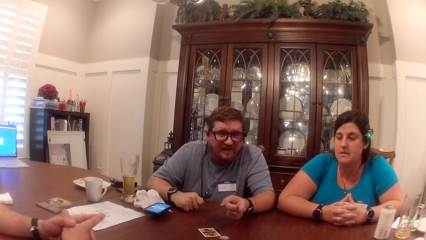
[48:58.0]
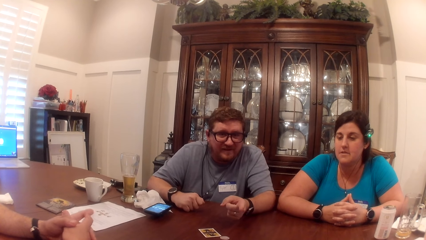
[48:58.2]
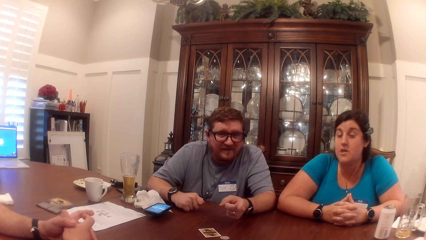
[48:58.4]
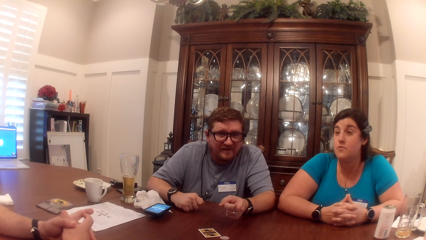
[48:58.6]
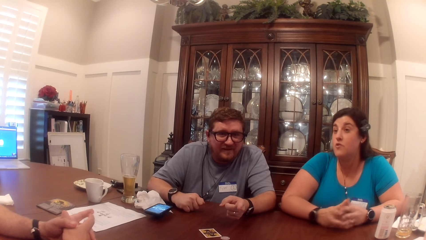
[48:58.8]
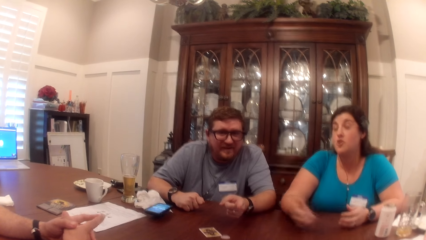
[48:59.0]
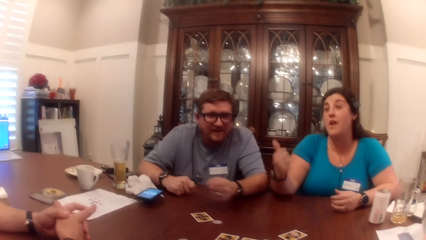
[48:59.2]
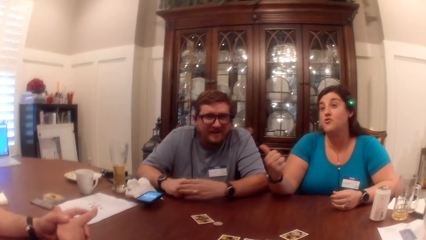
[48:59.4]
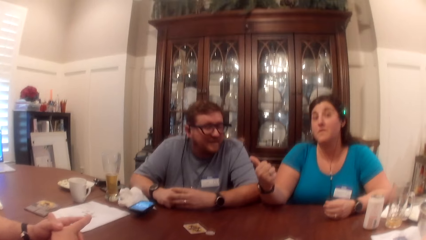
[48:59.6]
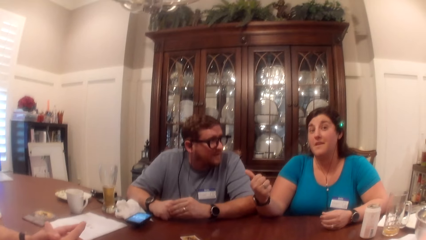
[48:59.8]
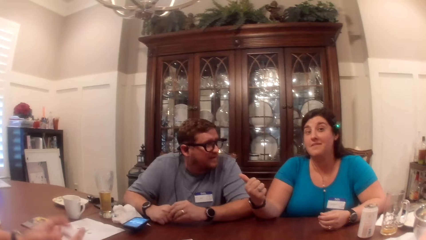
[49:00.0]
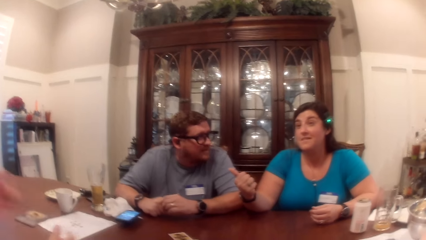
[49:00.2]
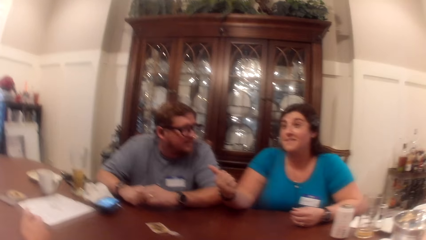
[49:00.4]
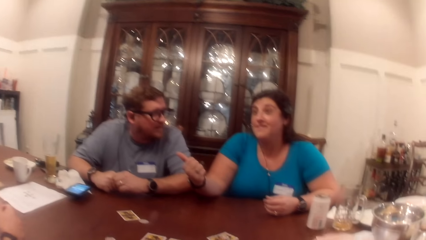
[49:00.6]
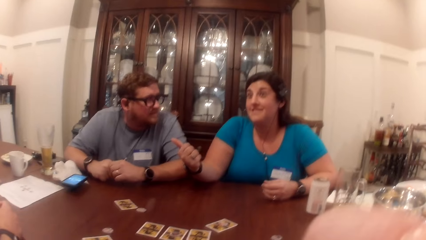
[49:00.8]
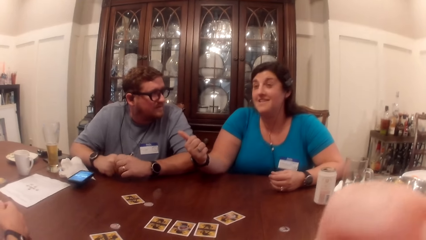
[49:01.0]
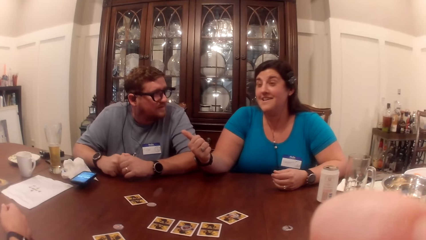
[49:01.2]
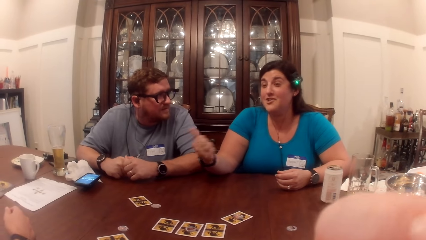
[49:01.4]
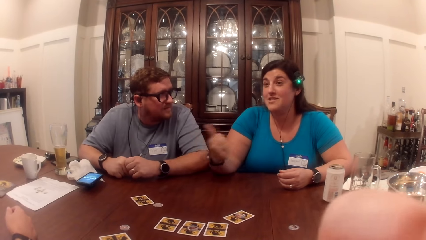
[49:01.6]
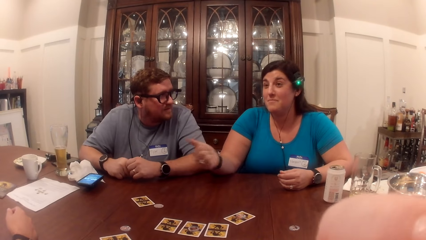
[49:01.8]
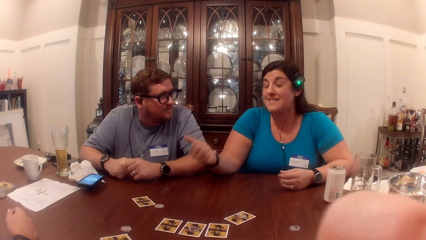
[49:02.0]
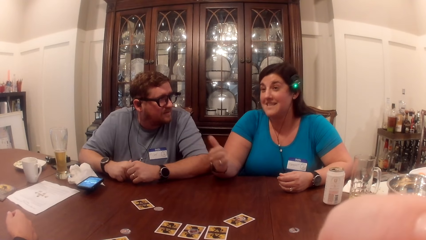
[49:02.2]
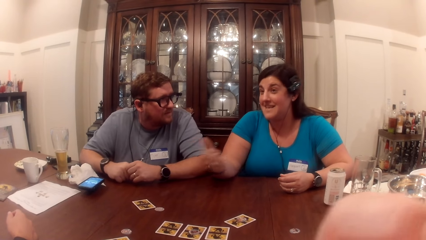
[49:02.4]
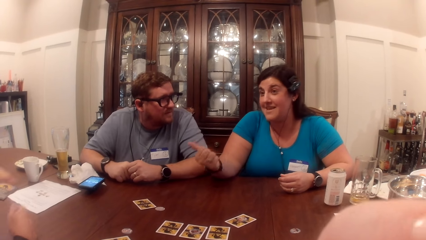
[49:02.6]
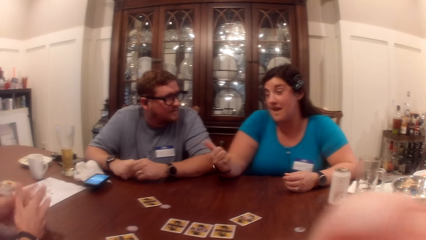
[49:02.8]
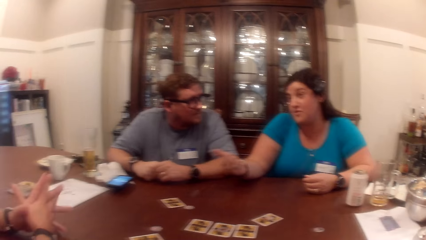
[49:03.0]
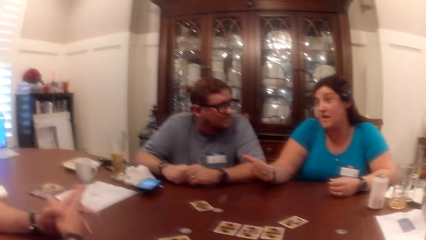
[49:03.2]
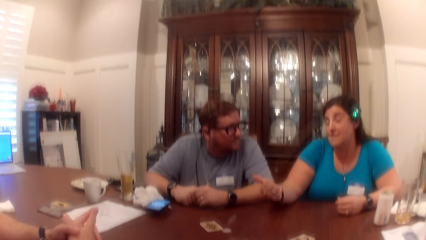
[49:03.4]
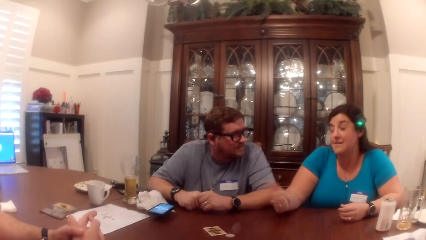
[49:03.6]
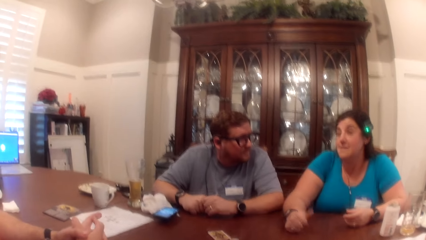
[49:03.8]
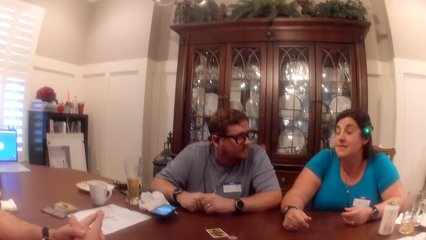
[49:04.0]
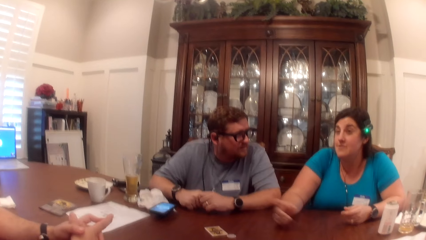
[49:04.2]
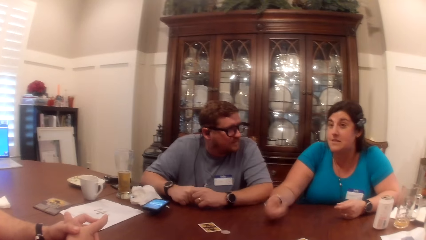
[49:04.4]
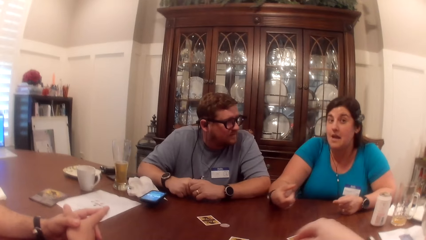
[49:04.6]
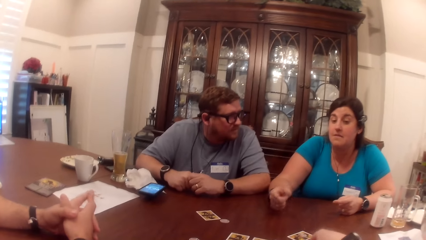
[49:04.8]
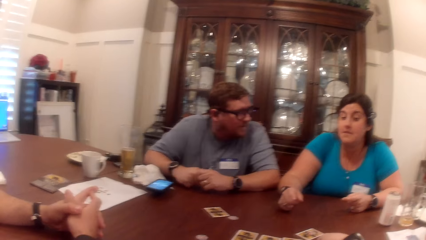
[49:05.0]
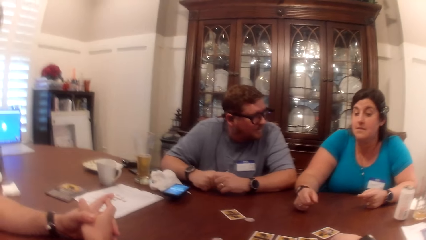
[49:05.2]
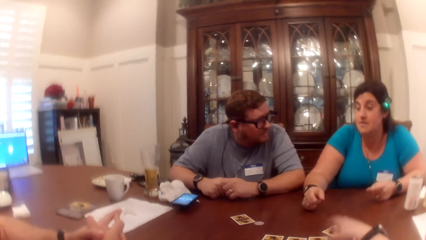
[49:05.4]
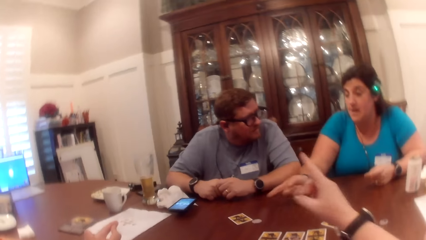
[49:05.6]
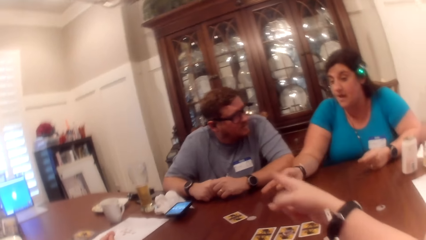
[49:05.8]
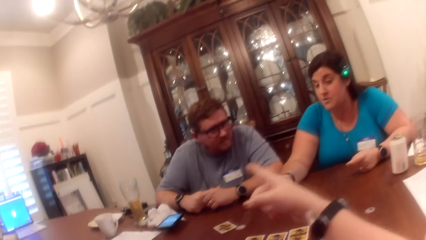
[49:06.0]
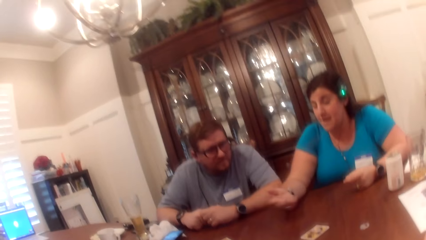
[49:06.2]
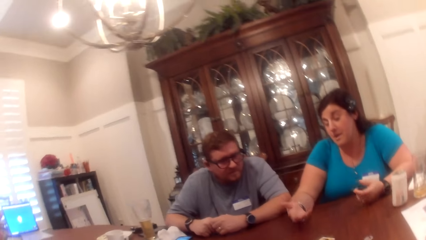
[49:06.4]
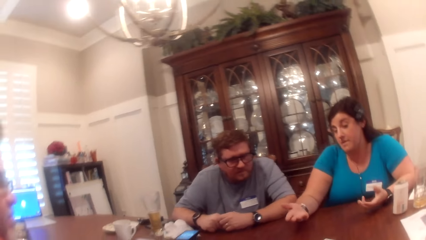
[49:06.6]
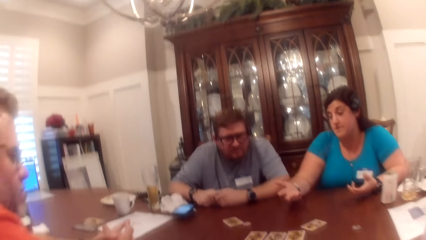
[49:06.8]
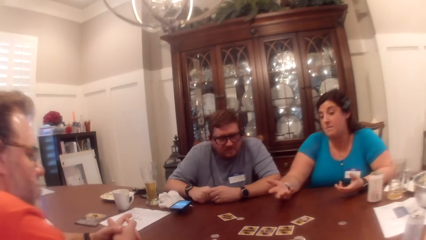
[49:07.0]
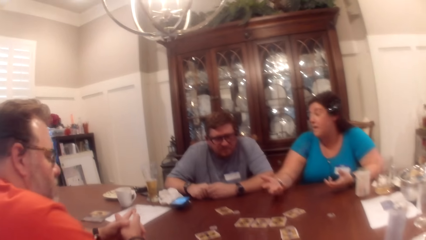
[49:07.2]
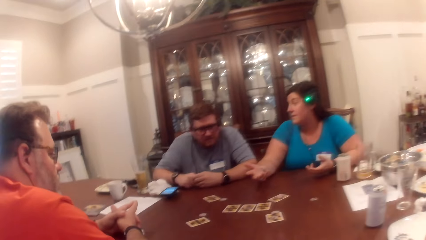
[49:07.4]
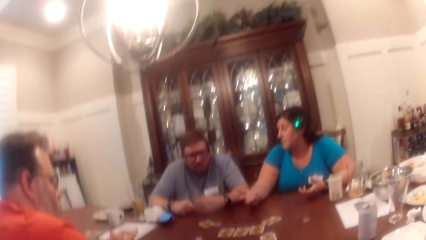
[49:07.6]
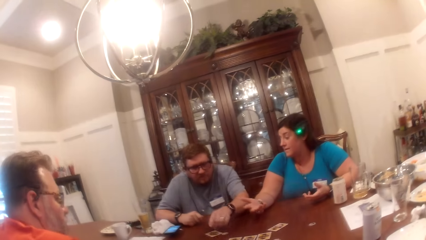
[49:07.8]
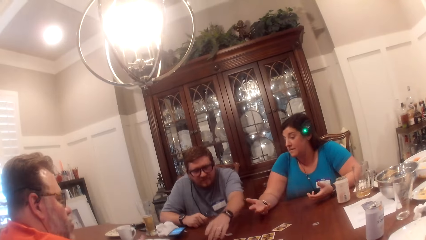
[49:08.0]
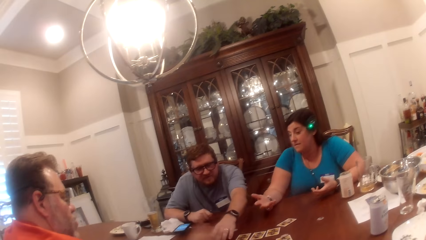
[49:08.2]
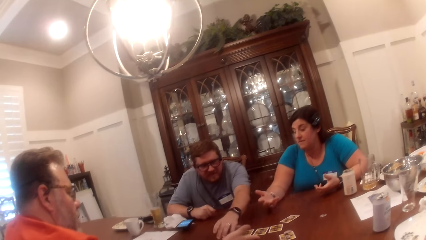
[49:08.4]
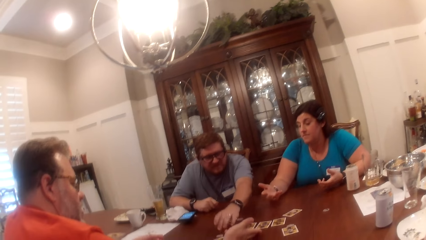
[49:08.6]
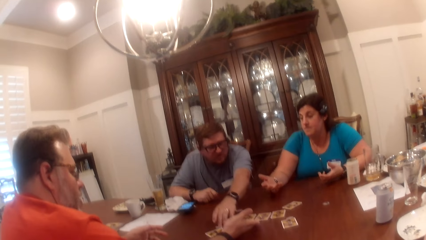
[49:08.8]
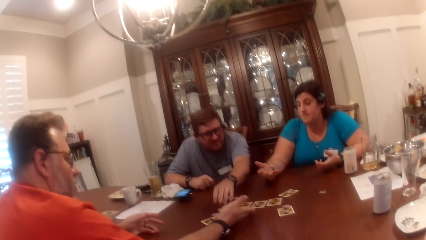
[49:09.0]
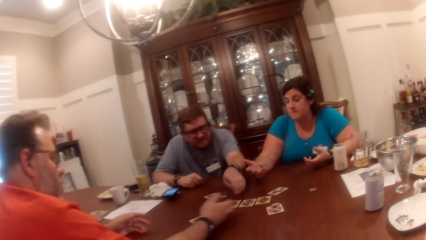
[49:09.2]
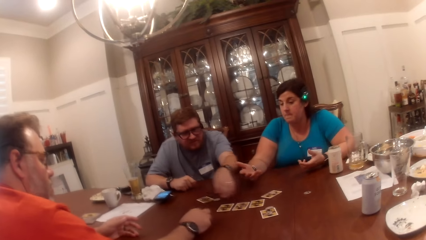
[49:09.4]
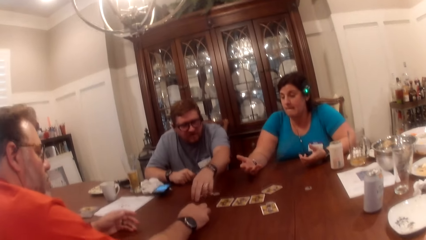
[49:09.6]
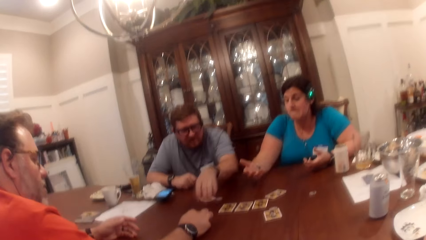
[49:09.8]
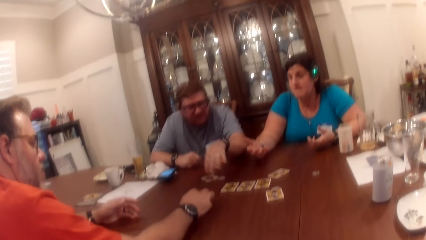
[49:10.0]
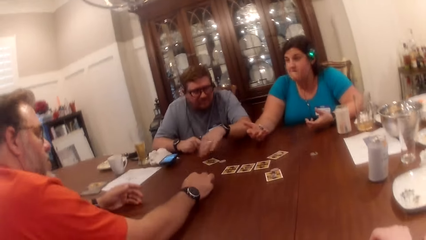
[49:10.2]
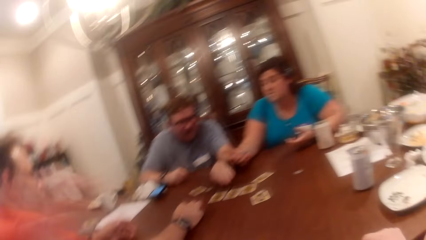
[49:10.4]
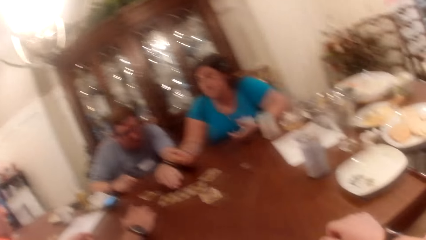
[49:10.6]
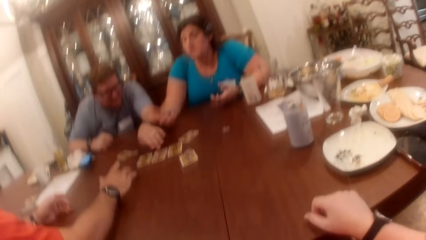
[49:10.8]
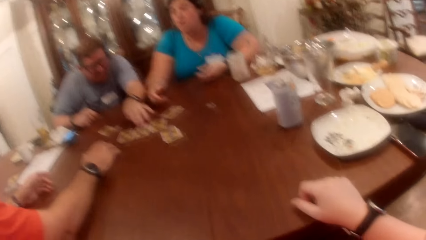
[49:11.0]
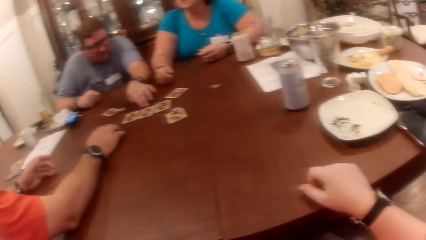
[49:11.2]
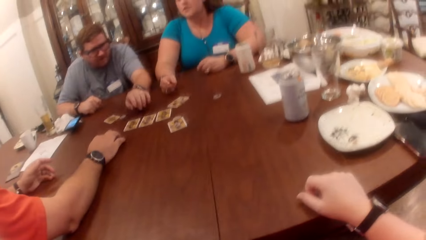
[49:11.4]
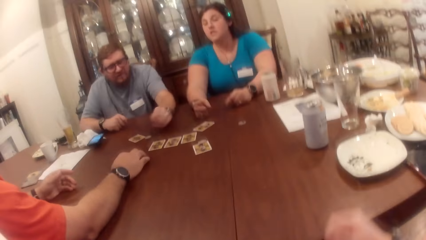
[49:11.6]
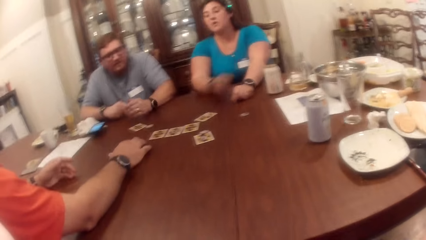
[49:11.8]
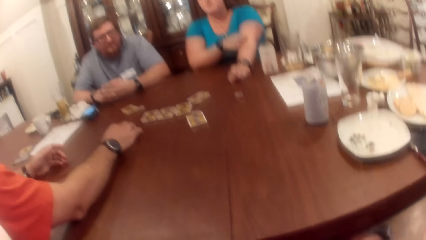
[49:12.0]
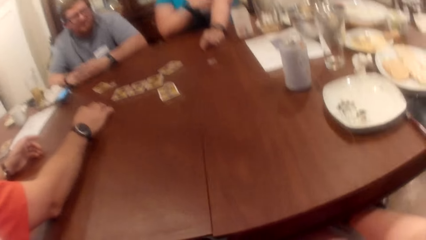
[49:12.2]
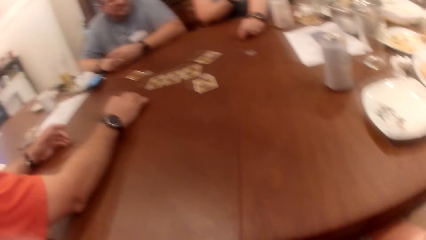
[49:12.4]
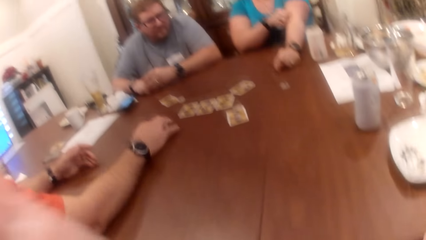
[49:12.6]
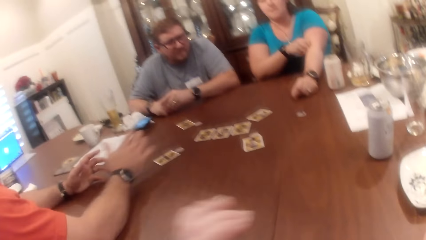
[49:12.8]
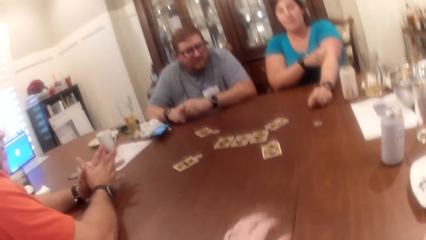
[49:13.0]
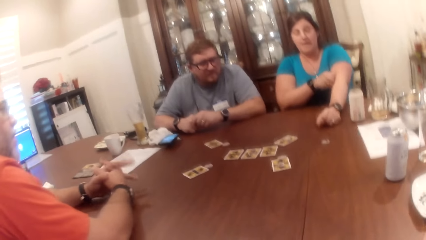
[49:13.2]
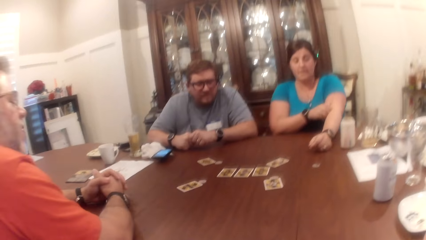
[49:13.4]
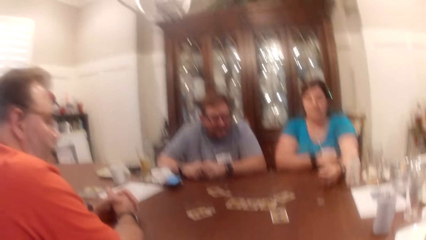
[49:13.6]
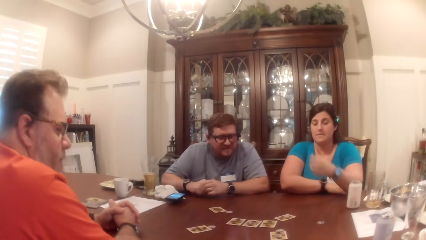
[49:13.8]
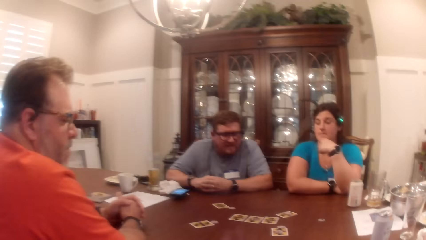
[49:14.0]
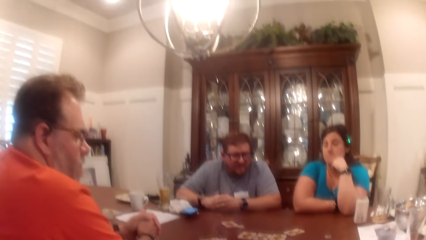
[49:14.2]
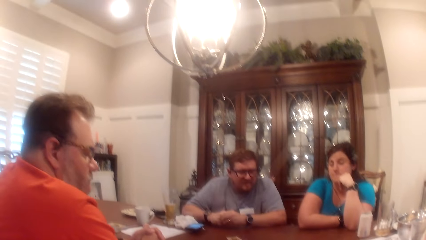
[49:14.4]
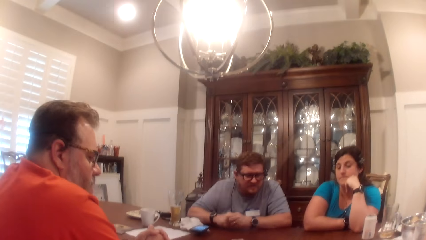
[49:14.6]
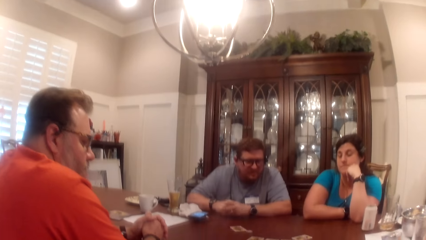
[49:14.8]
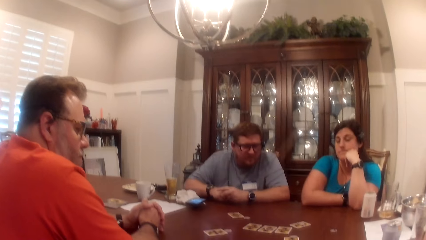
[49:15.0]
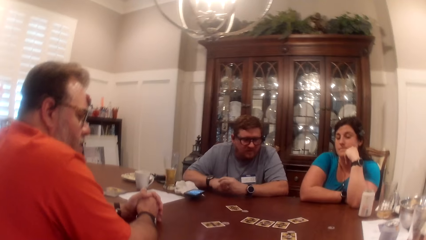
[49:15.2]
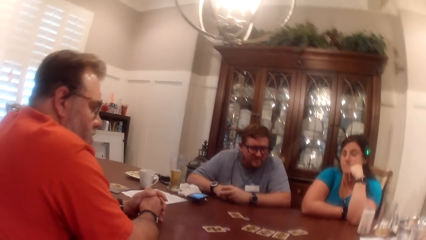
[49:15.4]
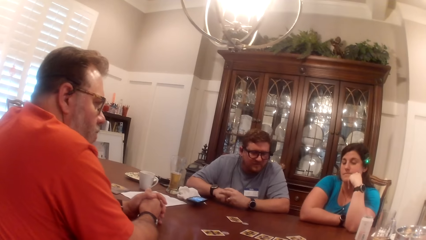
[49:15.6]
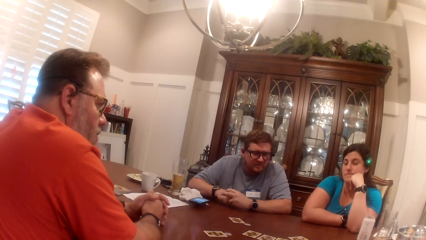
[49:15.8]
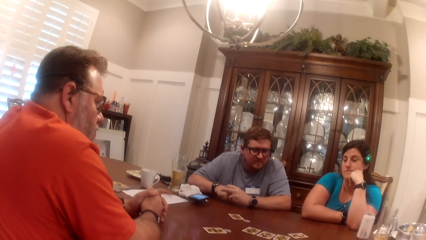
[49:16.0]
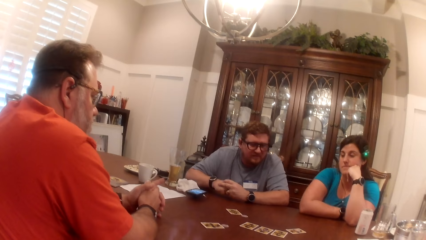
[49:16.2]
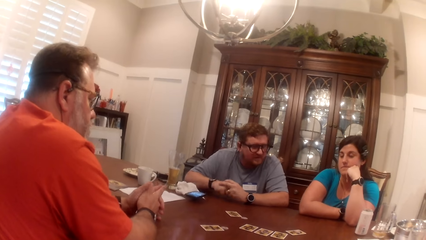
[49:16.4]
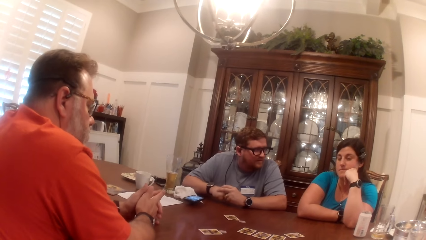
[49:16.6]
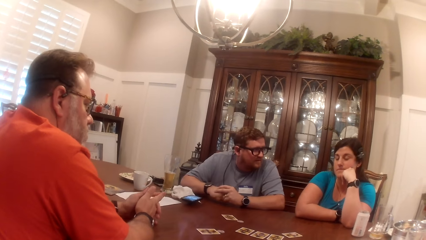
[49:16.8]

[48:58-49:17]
A man moves hands. A woman points her thumb towards the man at the table. The camera wearer scratches her nose with her right hand. She moves hands. The camera wearer, the woman, the man and another man converse. The woman moves hands. The camera wearer picks a token chip on the table with her right hand and points her right hand finger towards the first man at the table. The first man taps a card on the table with his left hand. The first man moves hands. The first man points towards the cards on the table with his left hand. The camera wearer touches her face with her left hand. The camera wearer, the woman, the first man and the other man converse.
